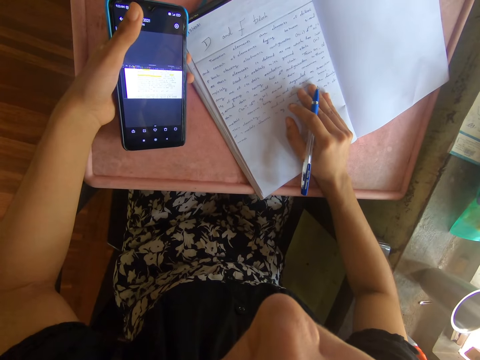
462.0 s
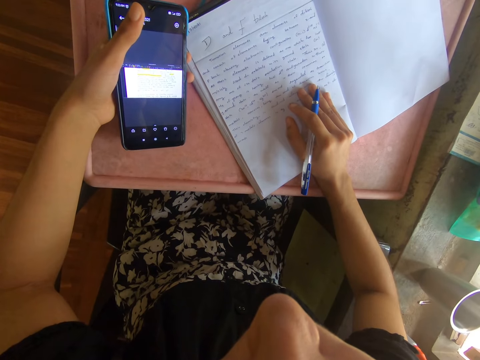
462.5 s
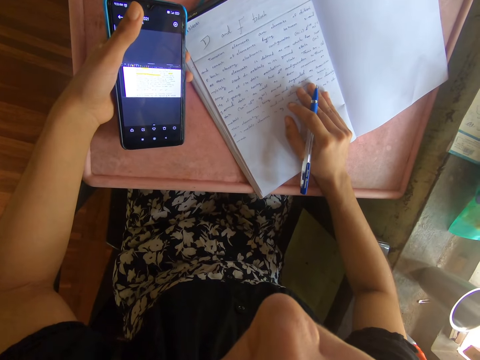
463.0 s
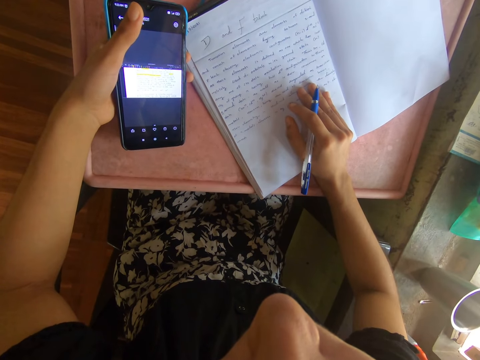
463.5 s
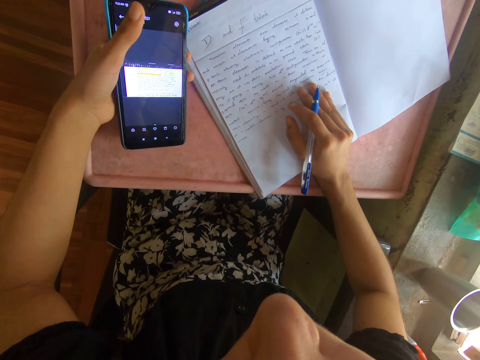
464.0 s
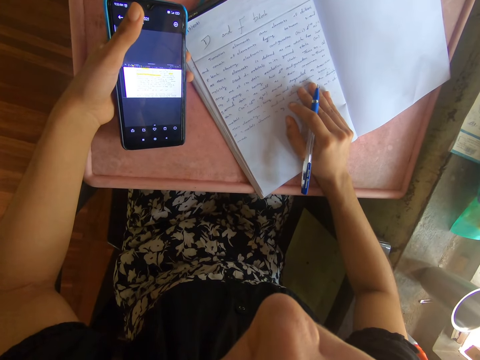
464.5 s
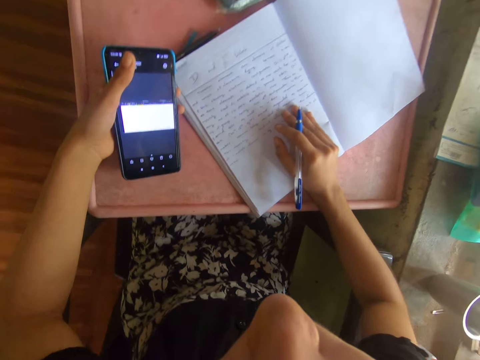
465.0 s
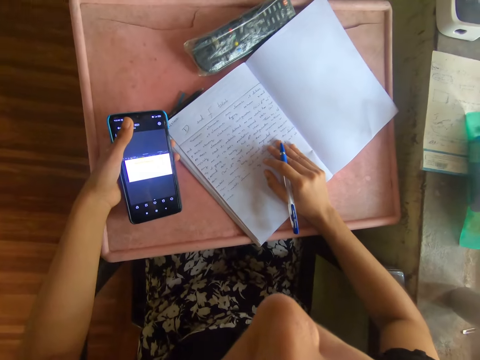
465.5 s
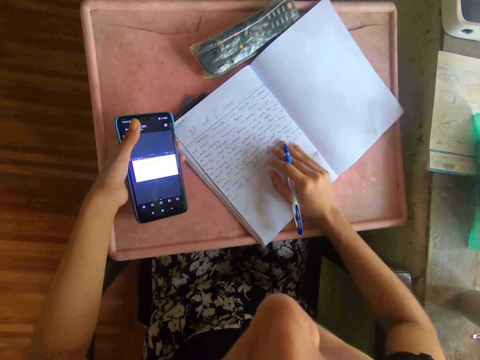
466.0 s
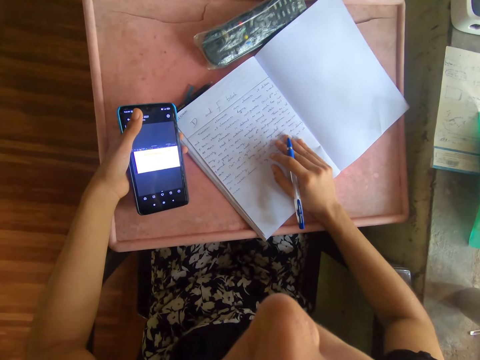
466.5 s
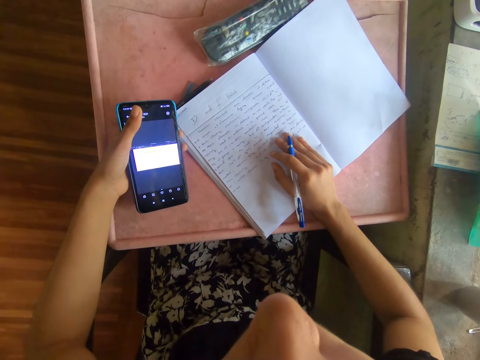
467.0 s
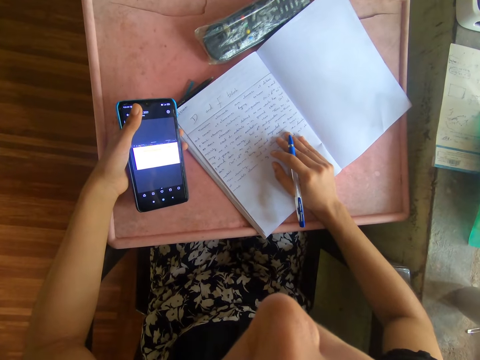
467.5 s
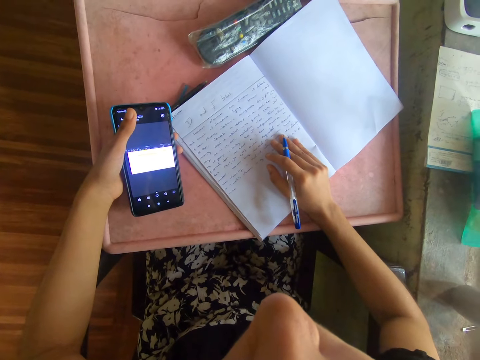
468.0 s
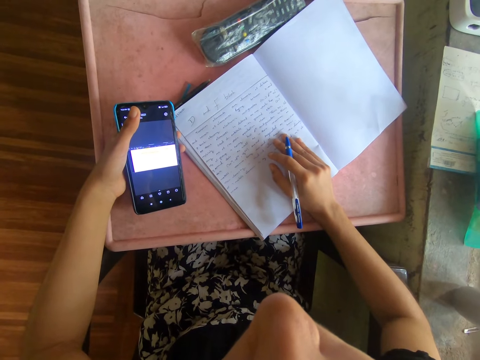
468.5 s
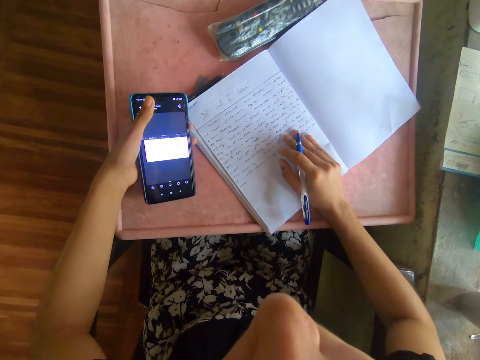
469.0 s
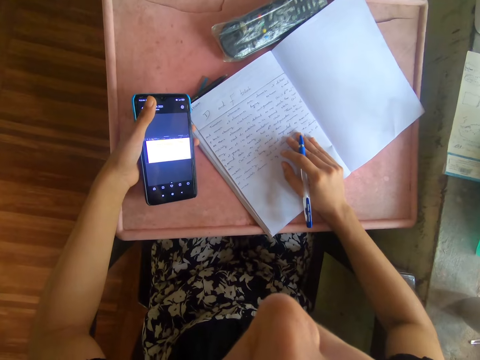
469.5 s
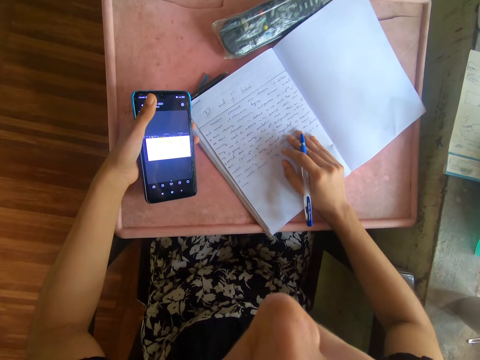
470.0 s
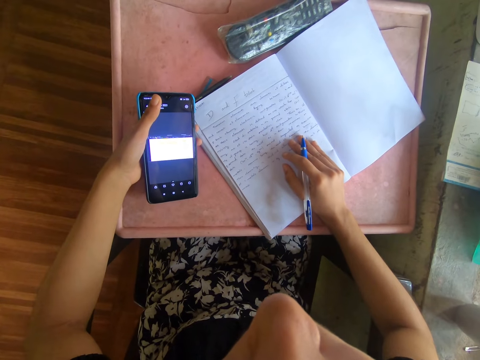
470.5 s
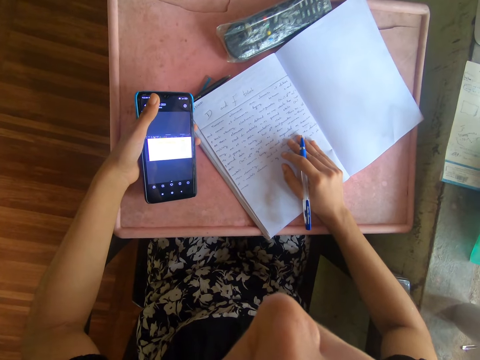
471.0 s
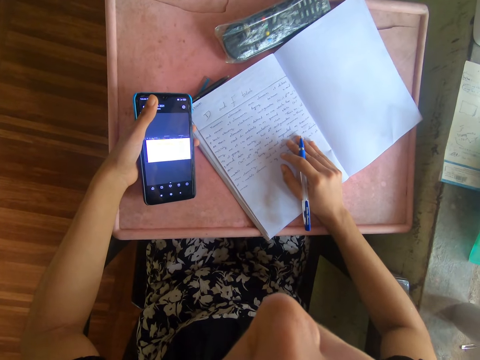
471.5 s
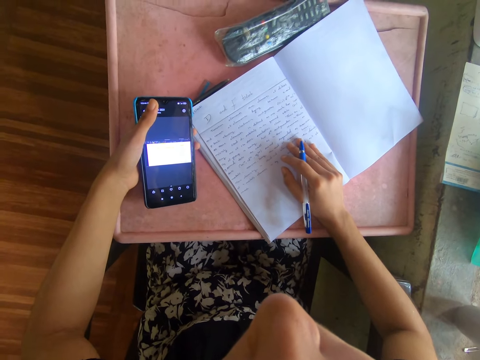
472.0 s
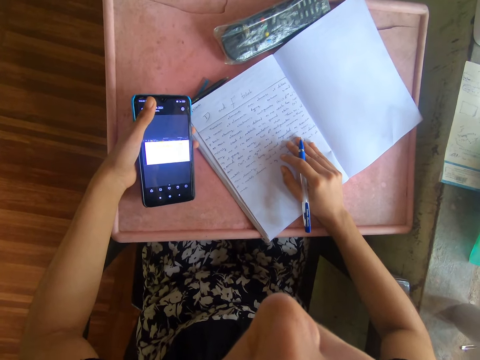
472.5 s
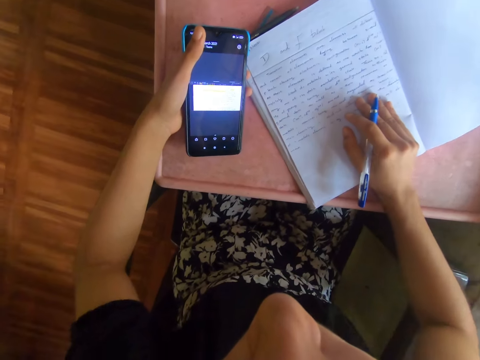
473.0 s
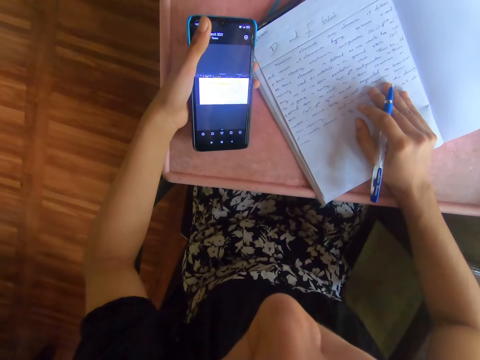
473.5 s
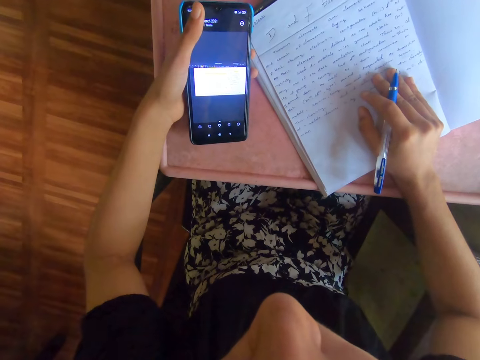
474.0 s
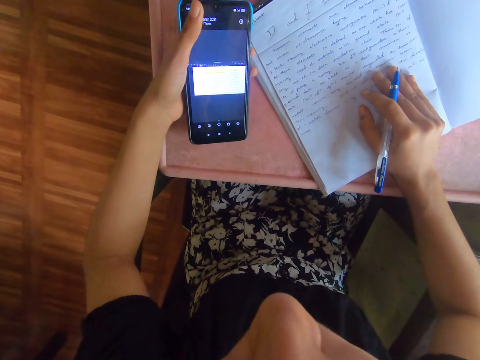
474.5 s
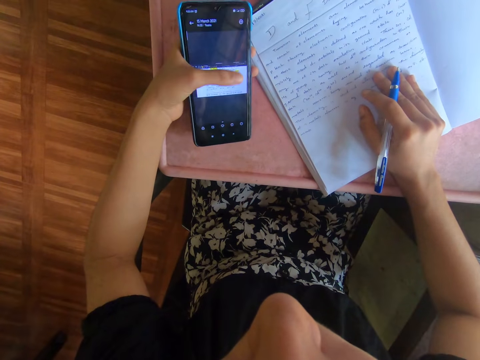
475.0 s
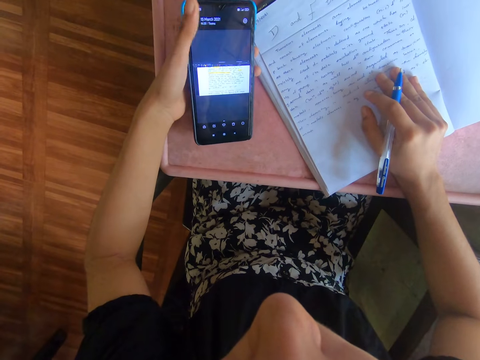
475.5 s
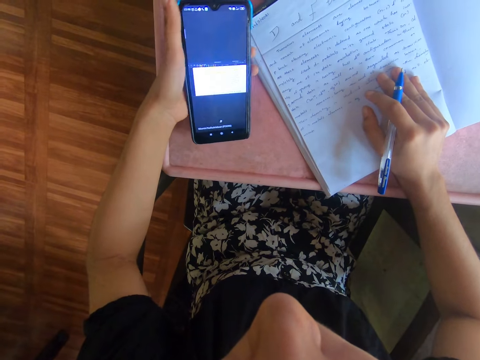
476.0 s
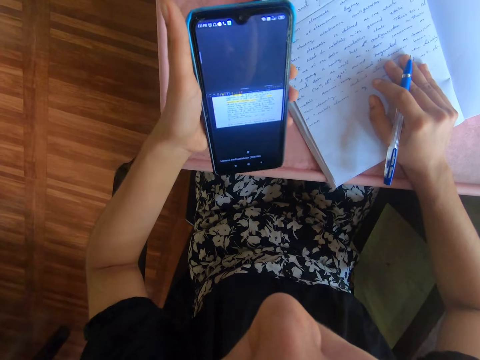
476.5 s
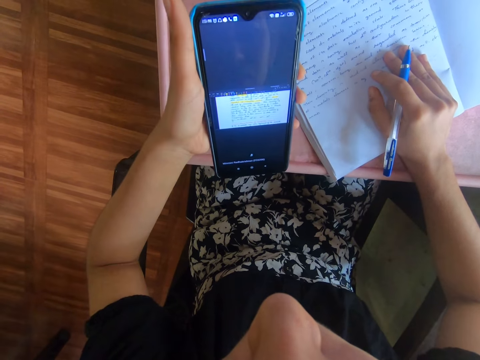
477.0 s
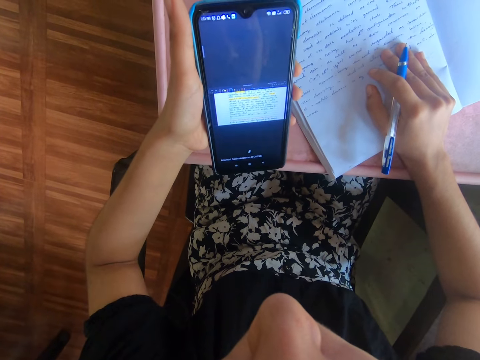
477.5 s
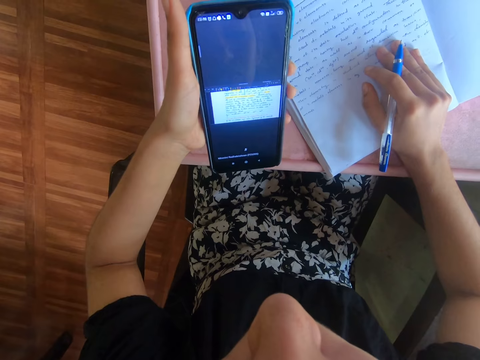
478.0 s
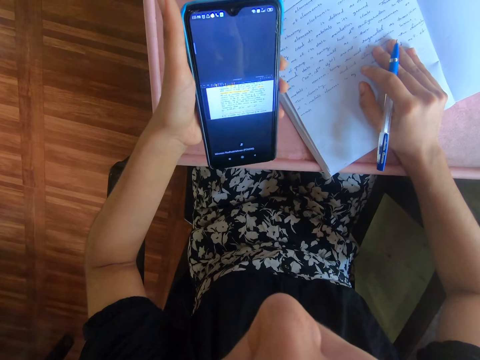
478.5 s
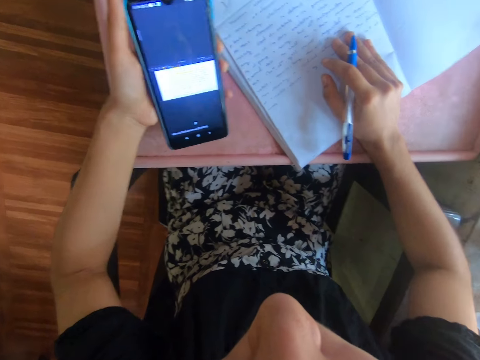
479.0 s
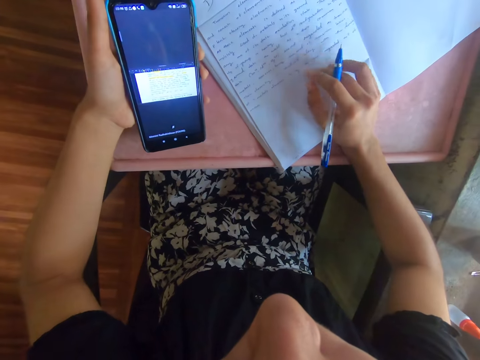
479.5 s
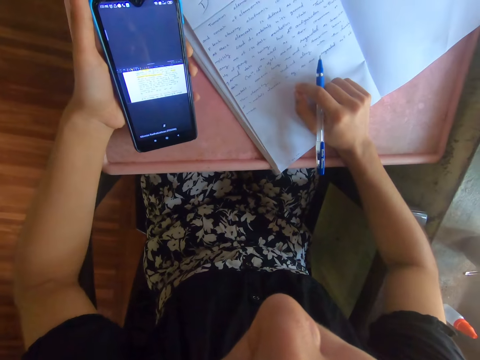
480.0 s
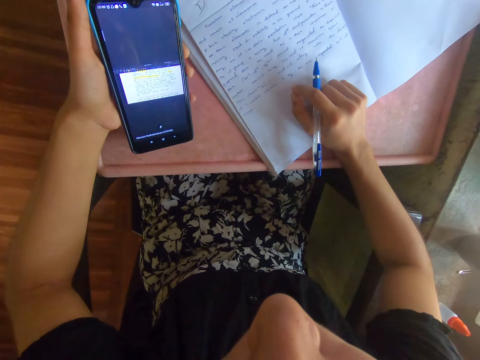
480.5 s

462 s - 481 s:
The camera wearer operates the phone with her left hand.

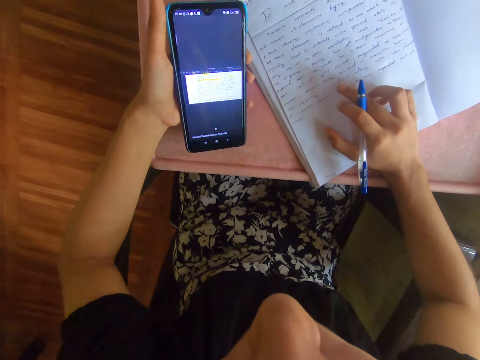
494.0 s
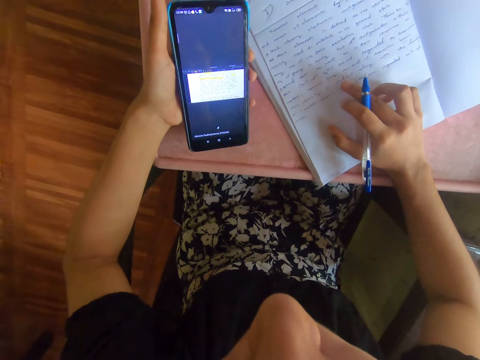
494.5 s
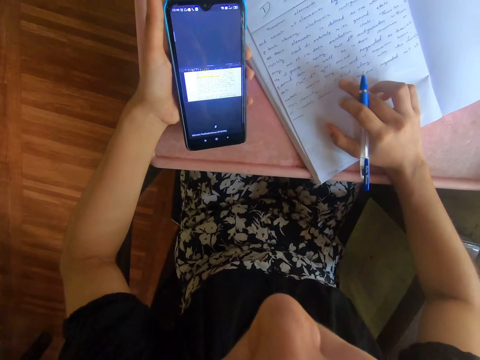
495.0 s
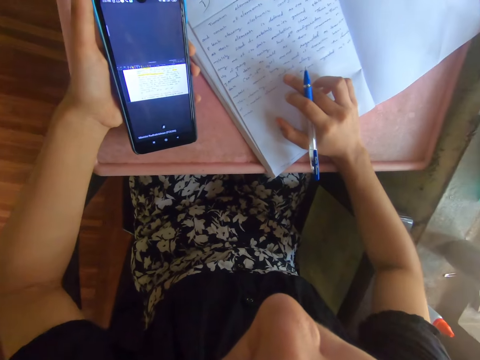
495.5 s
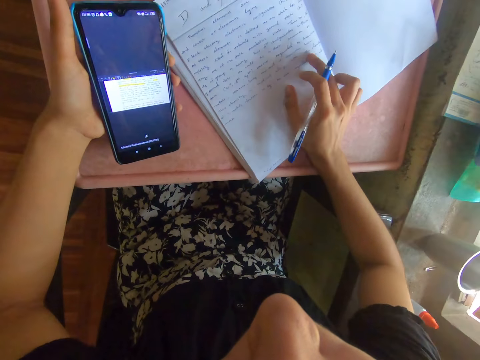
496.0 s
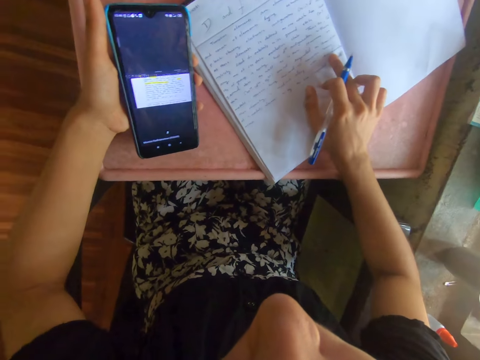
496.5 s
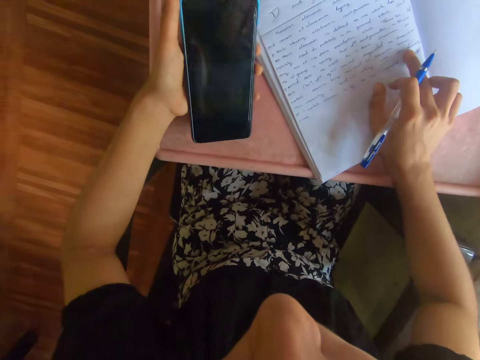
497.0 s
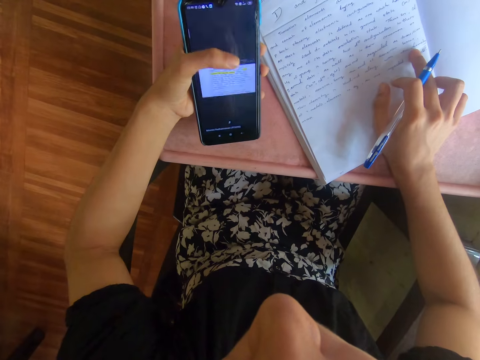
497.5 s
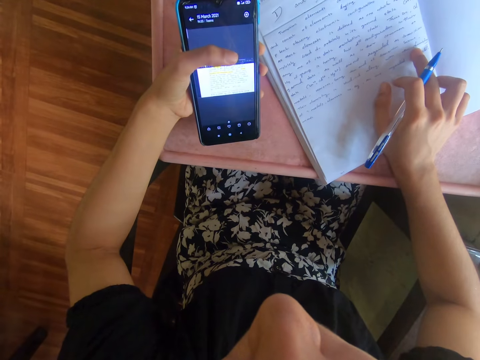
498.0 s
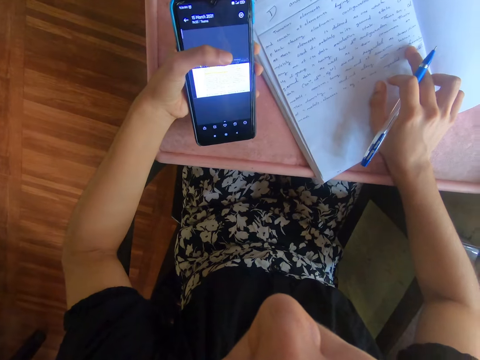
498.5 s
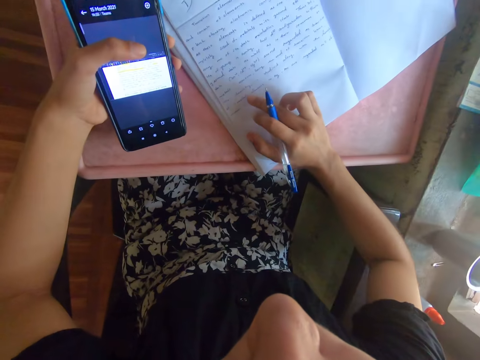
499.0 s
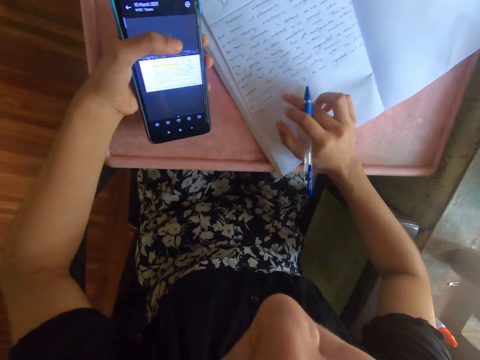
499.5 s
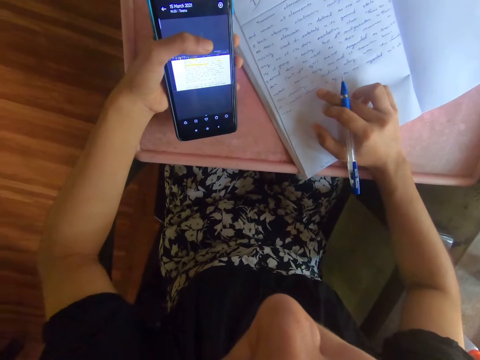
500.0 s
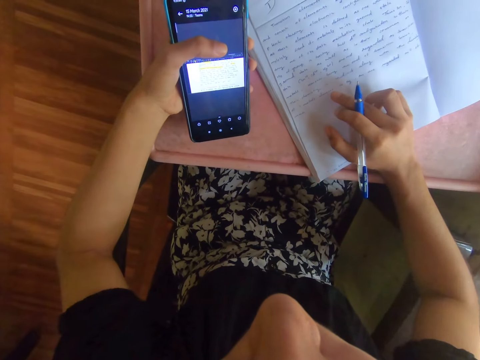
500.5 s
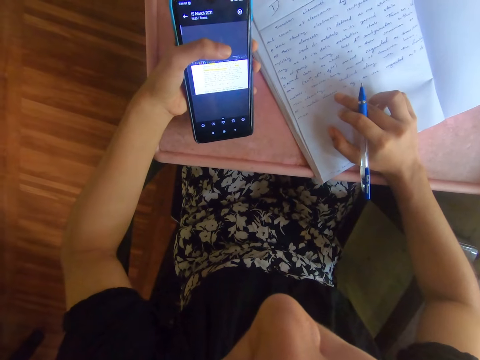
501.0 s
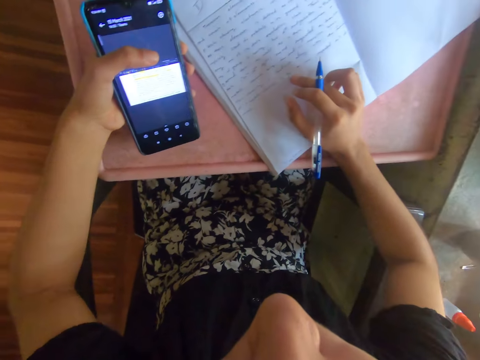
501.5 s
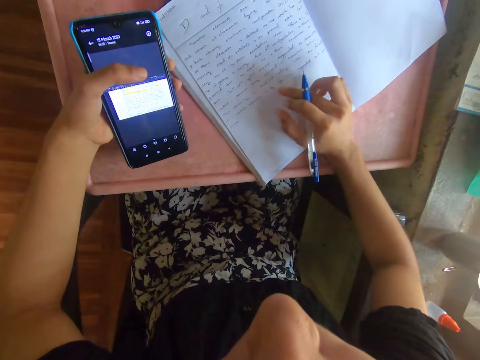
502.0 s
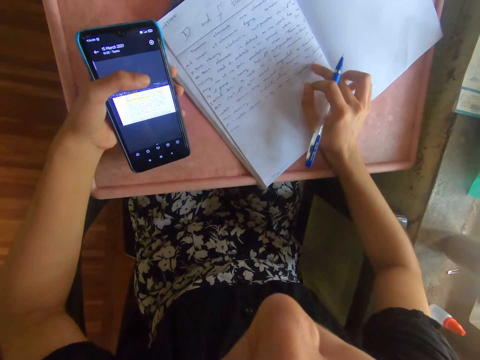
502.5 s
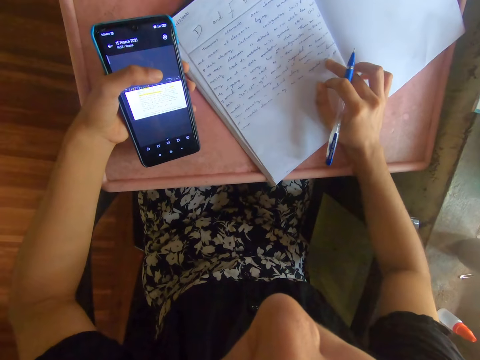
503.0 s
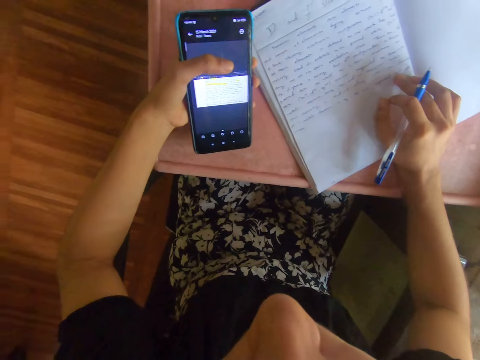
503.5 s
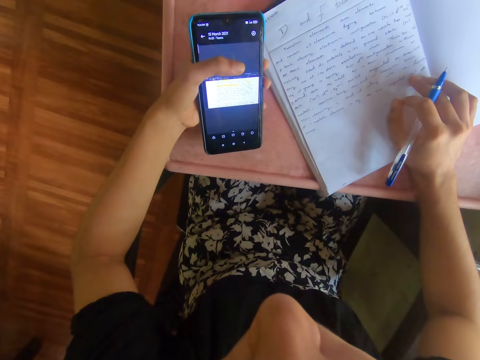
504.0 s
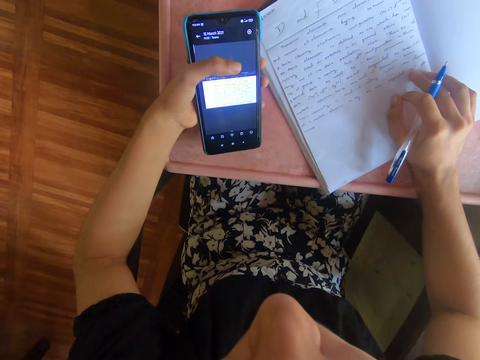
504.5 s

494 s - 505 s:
The camera wearer moves her right hand on the book on the table. She operates the phone with her left hand.
